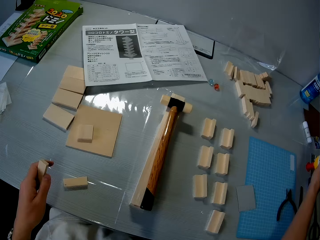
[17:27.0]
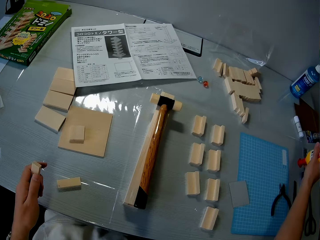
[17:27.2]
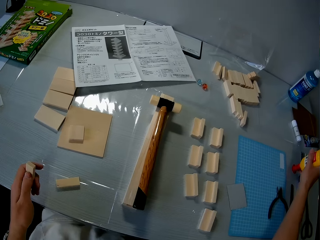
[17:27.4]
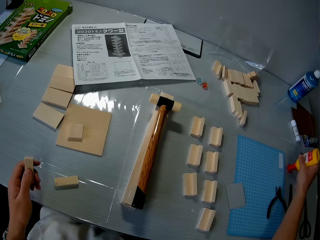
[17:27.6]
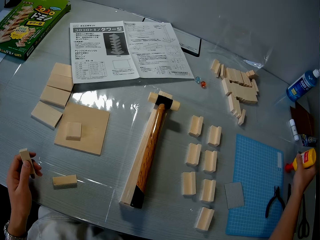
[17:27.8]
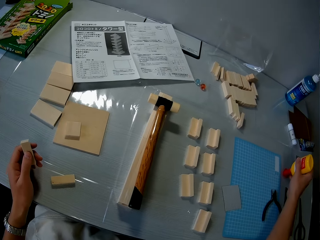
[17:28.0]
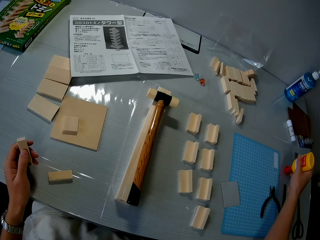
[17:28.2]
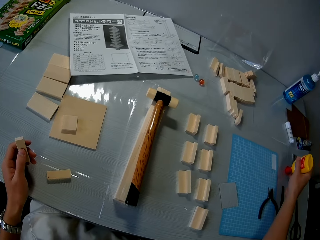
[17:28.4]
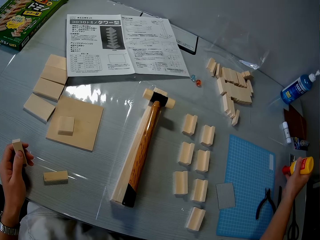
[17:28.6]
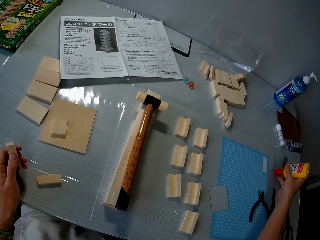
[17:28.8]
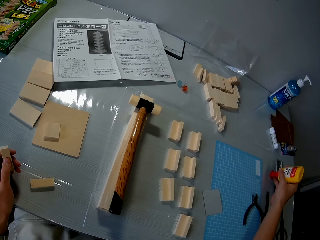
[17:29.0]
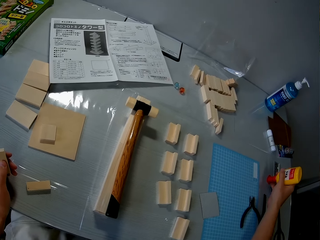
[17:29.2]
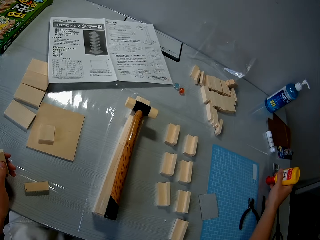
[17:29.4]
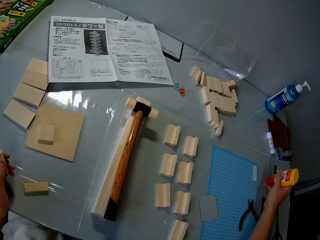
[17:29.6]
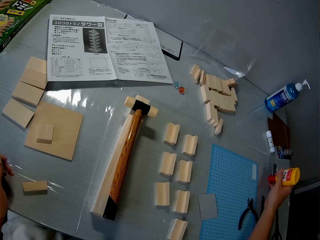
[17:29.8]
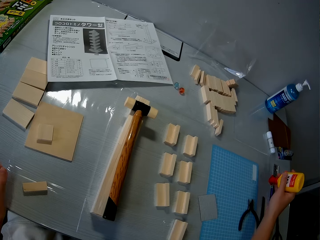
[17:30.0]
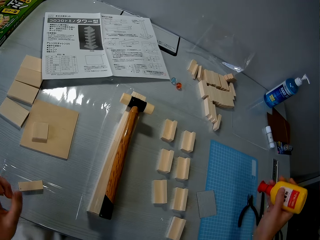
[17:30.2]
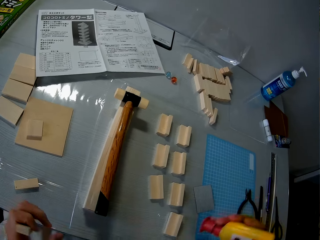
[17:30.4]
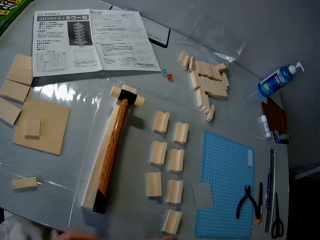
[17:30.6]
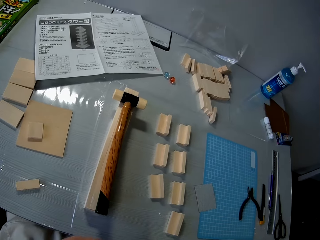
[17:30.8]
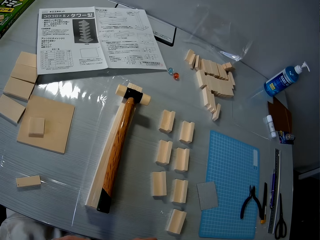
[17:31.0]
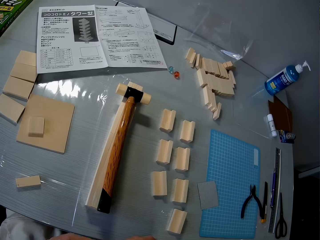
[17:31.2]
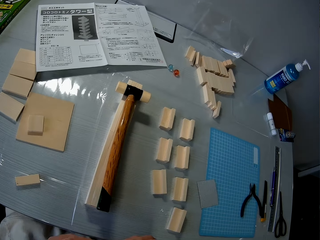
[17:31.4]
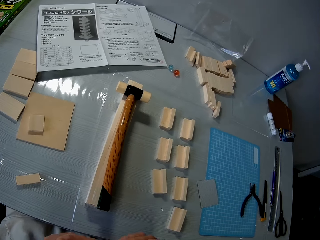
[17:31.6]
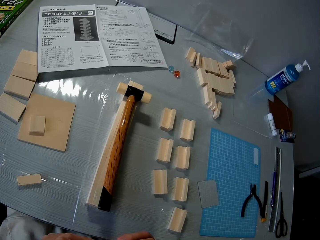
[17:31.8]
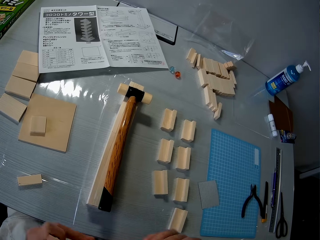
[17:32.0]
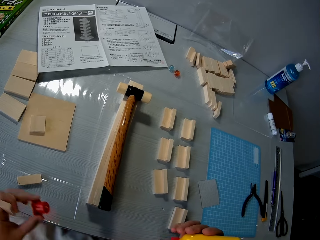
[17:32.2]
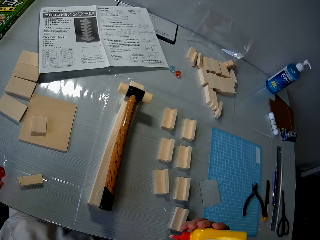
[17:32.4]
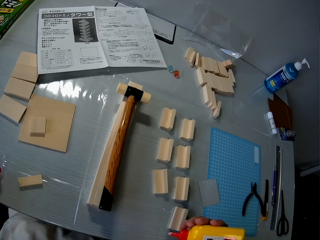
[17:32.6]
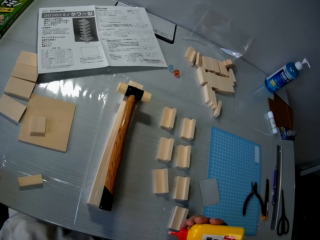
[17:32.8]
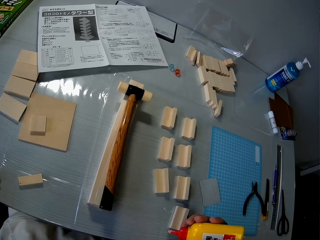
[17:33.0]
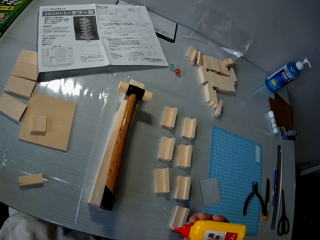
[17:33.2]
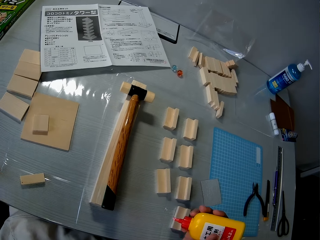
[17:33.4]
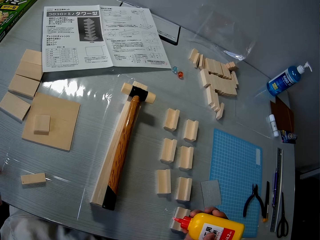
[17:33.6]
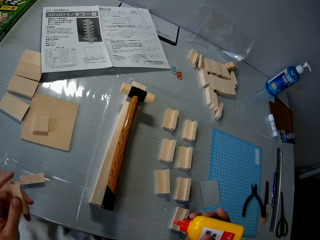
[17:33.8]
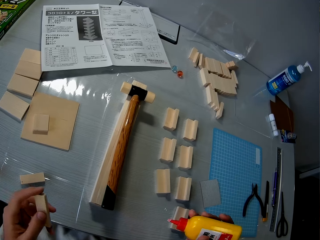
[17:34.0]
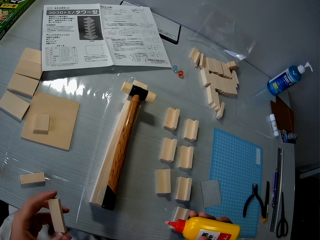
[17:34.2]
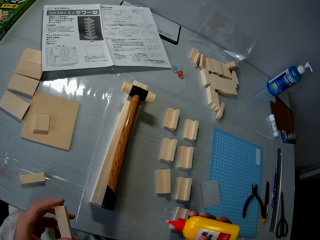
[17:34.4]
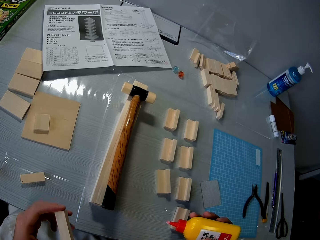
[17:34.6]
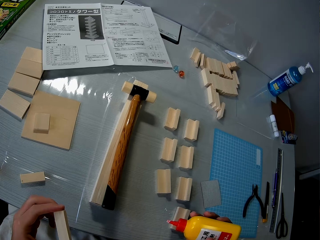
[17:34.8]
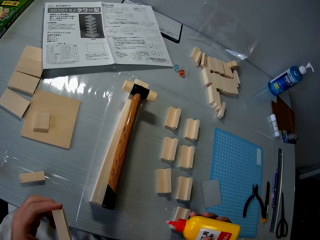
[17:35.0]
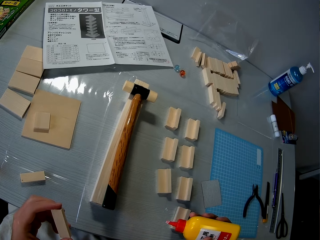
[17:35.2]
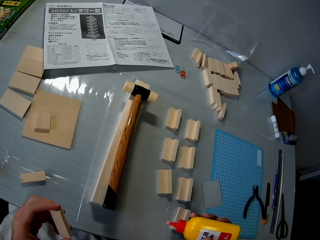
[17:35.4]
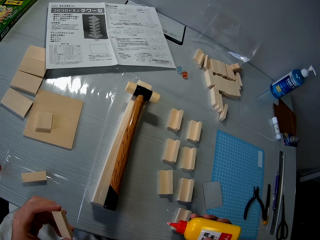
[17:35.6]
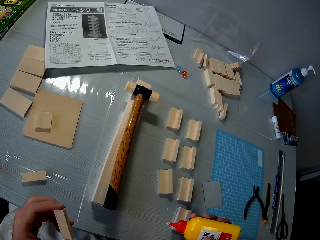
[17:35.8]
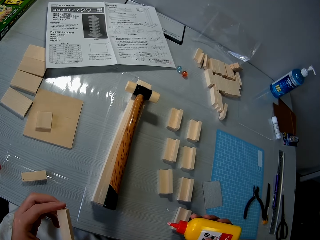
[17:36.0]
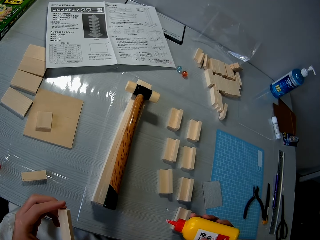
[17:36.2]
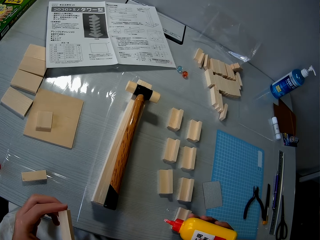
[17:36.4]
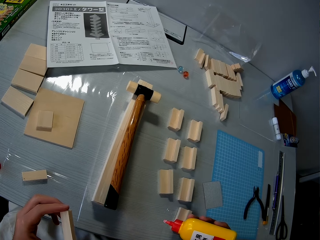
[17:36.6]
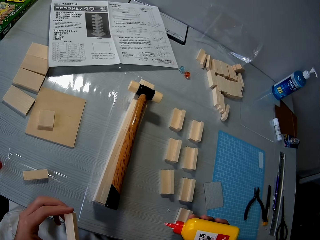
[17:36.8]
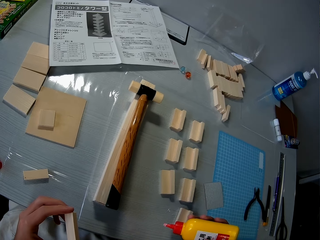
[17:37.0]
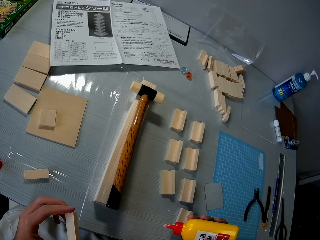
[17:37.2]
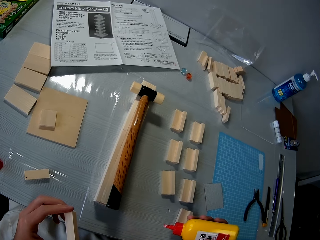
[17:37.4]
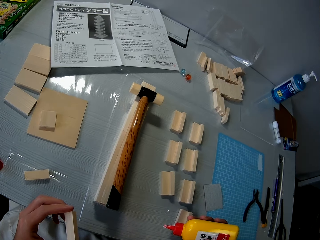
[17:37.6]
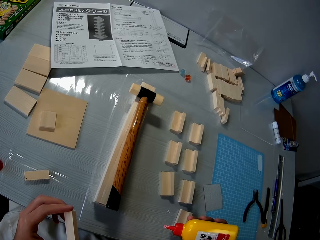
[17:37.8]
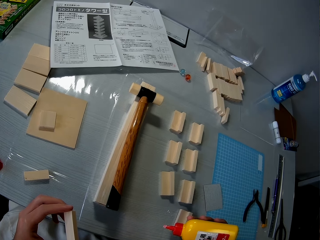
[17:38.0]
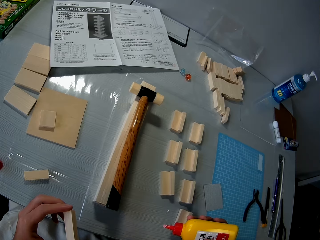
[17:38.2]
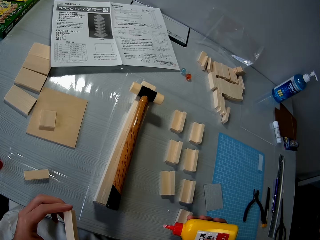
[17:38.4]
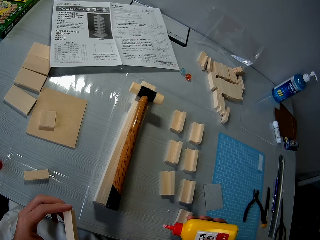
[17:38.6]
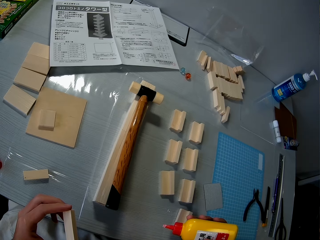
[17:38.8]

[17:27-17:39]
The camera wearer picks the glue placed on the table. They open the glue and look around.

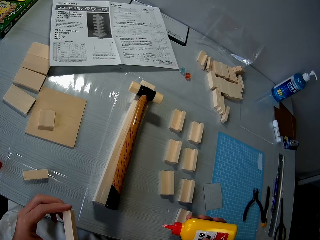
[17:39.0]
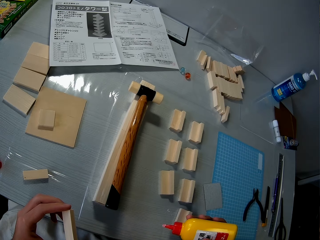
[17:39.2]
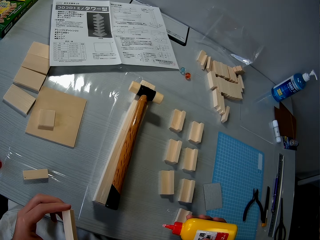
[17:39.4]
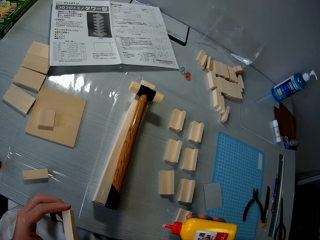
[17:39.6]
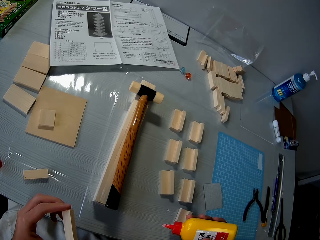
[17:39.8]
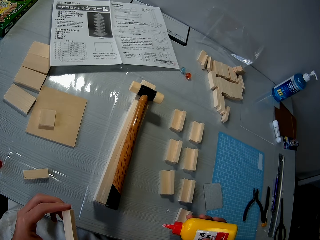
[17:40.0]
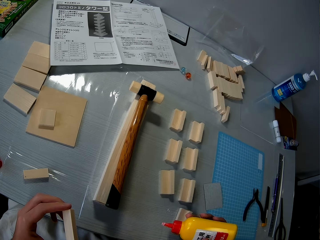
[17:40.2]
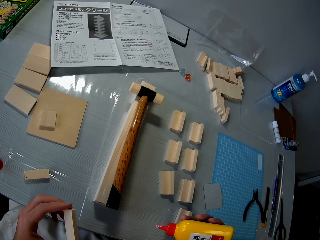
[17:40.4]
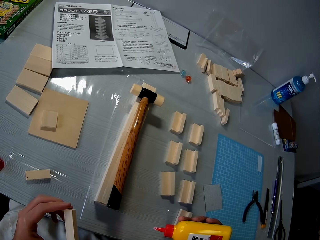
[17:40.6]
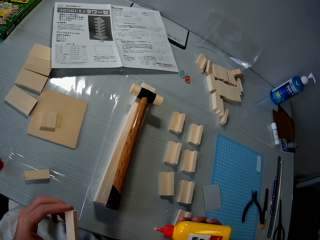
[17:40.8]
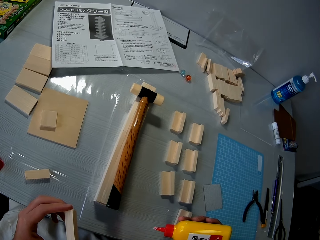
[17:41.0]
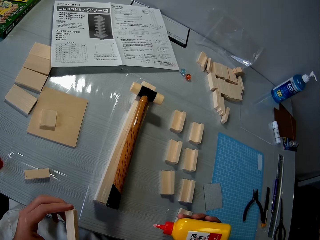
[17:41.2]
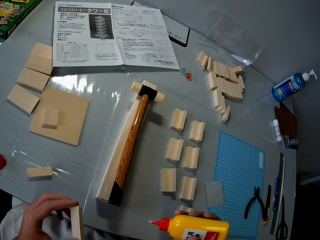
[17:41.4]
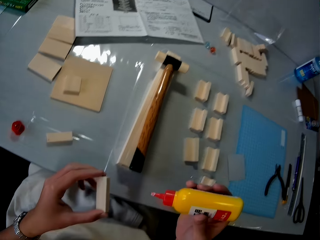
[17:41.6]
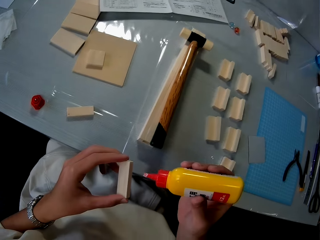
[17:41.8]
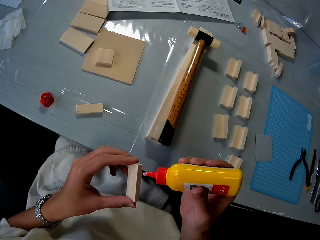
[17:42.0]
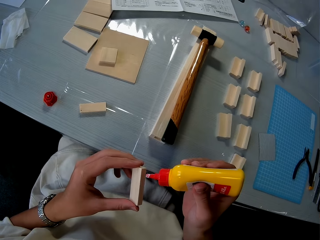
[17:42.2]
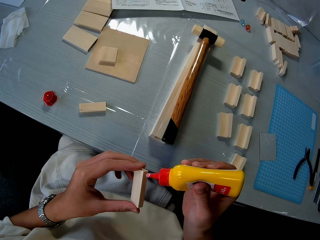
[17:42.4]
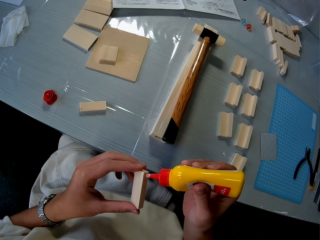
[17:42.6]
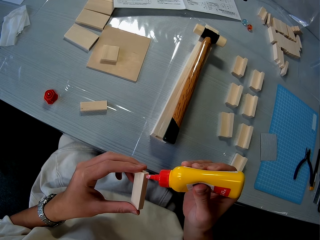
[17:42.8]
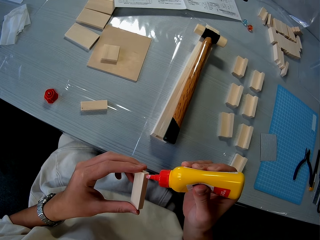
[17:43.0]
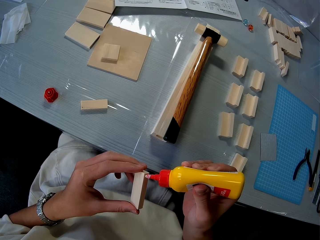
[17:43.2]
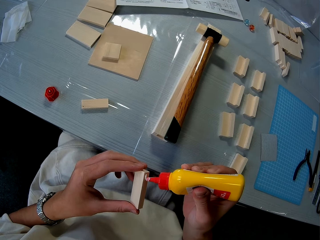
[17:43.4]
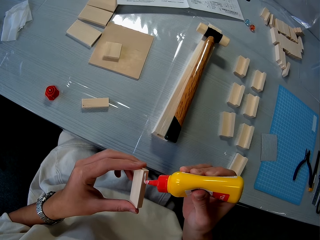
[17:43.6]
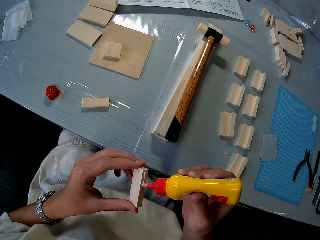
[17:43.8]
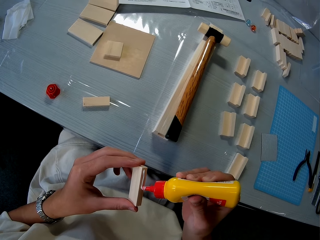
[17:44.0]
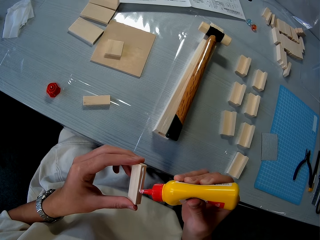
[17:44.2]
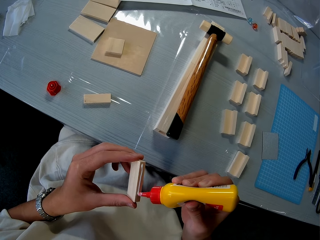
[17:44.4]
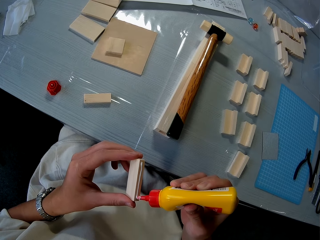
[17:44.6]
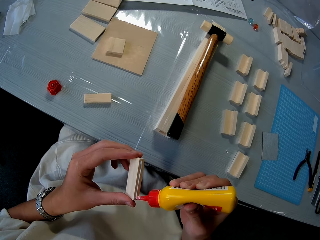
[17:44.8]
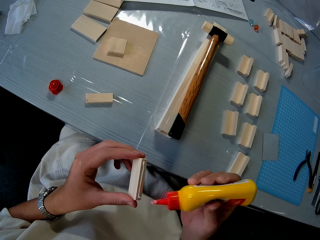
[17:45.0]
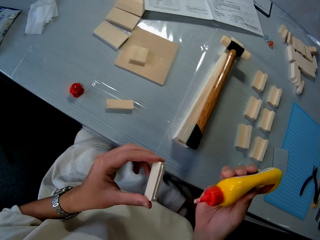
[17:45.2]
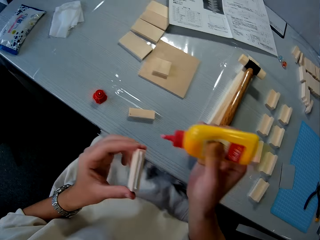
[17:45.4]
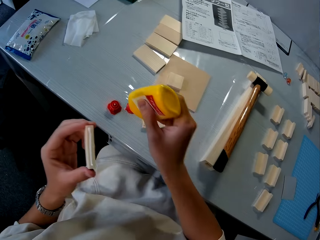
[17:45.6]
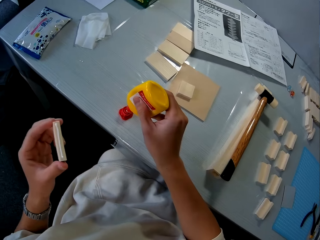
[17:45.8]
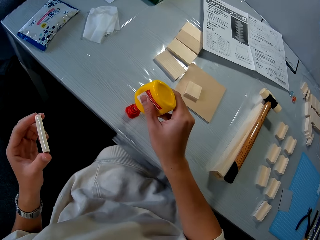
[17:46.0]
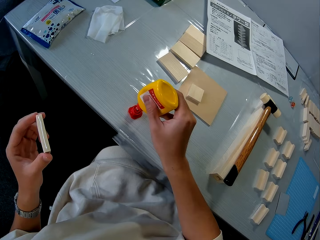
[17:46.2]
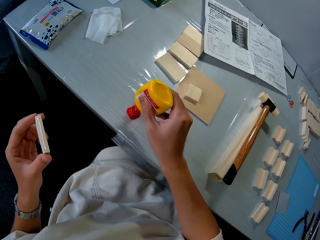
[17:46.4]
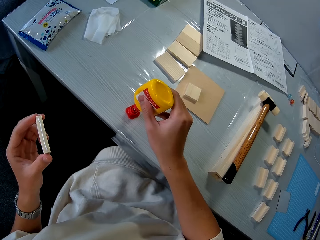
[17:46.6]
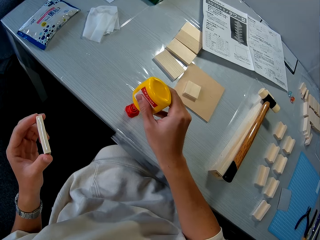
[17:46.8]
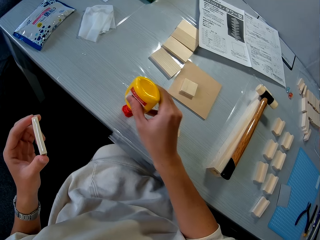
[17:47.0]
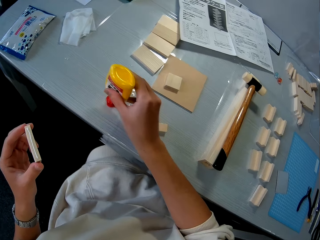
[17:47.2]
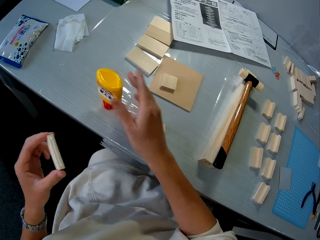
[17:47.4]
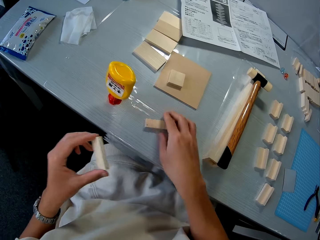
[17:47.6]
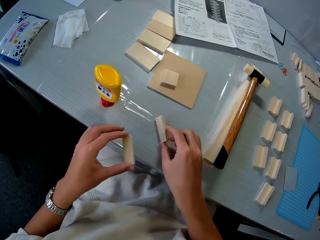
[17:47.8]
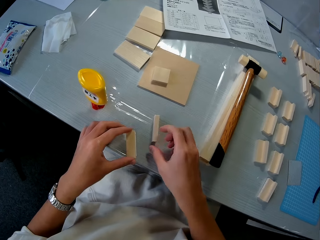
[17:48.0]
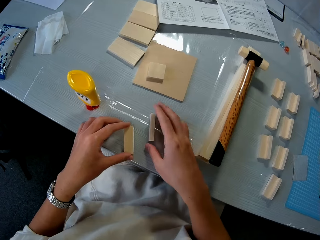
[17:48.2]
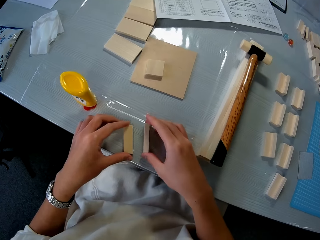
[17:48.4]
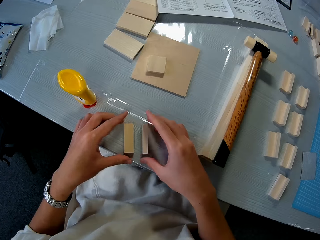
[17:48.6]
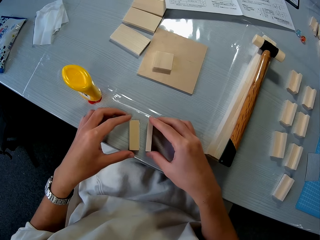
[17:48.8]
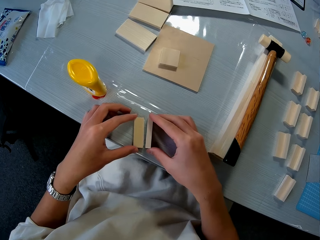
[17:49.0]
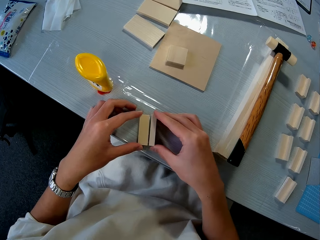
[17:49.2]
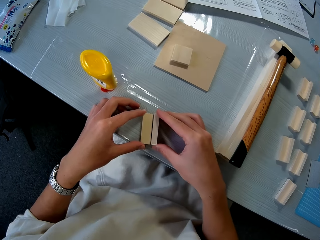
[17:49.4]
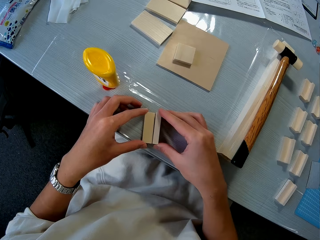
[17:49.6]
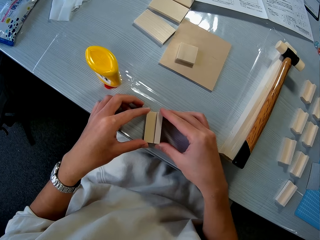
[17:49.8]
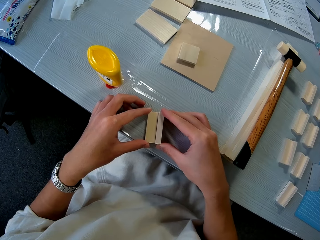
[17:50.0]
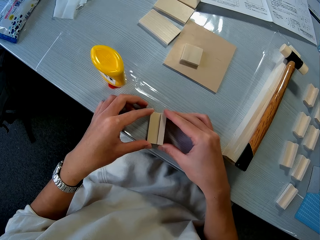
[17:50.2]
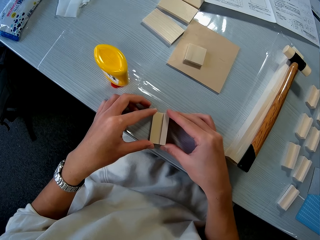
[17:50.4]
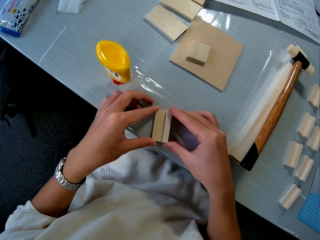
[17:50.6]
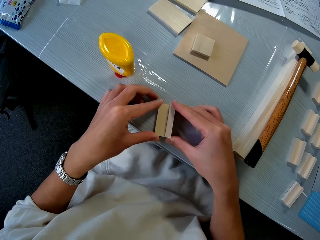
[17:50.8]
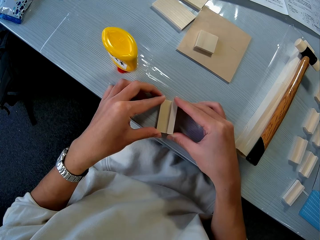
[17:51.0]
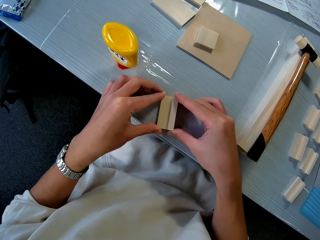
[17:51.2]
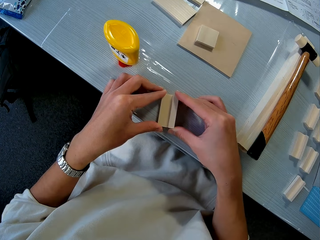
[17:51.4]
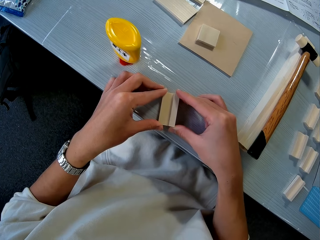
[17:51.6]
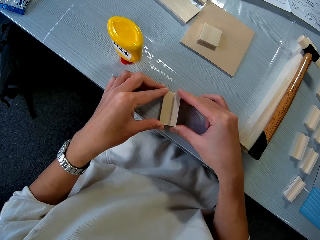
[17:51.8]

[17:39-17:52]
The camera wearer applies glue to the piece of wood in his hand. He puts the glue on the glue cover on the table. He closes the glue. He joins the piece of wood in his hand with the piece of wood on the table.
